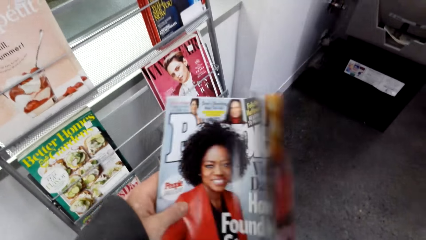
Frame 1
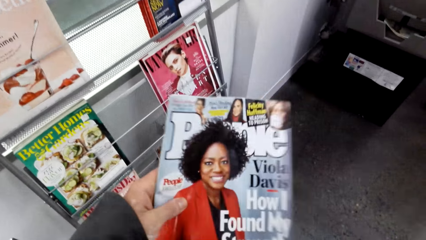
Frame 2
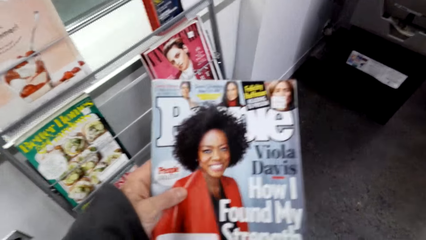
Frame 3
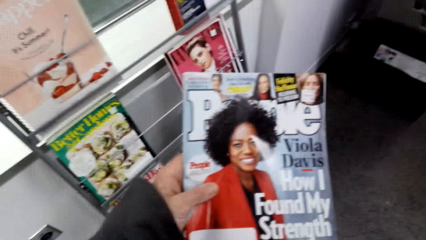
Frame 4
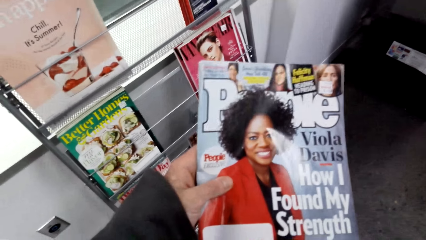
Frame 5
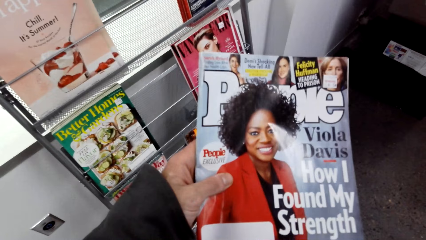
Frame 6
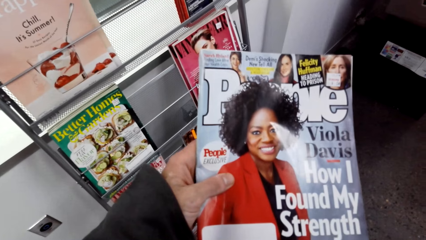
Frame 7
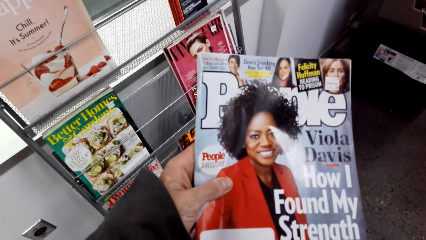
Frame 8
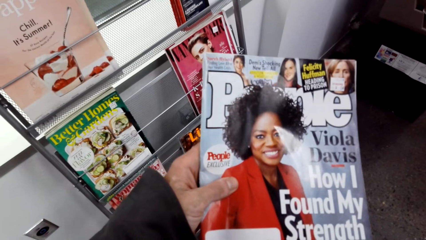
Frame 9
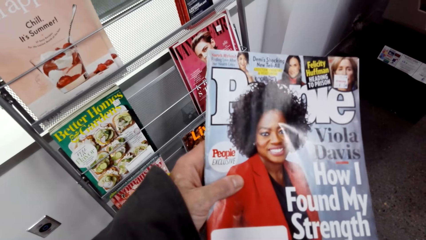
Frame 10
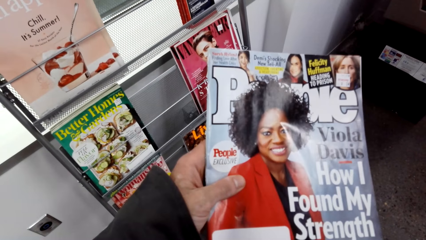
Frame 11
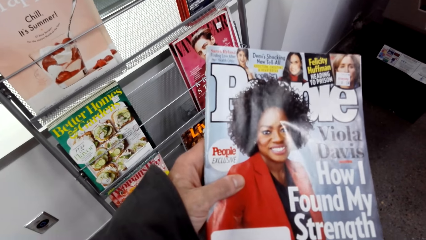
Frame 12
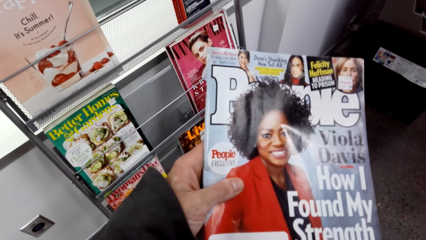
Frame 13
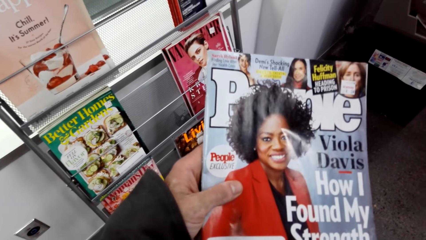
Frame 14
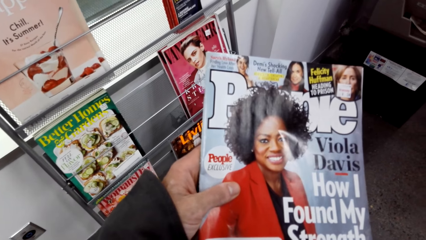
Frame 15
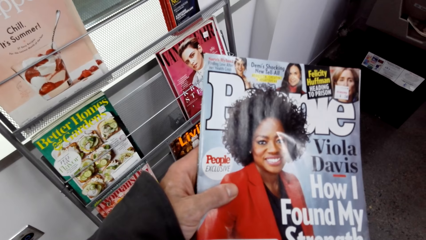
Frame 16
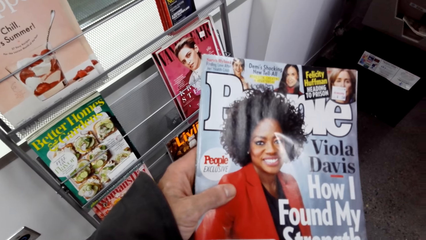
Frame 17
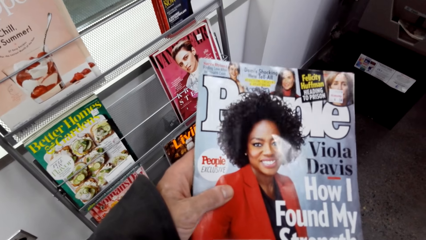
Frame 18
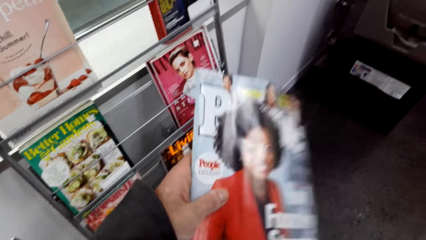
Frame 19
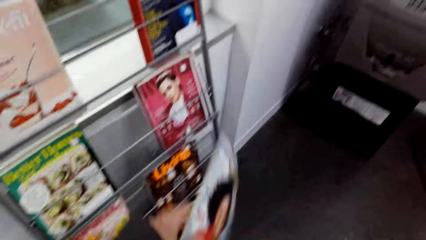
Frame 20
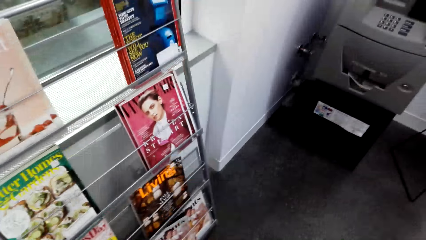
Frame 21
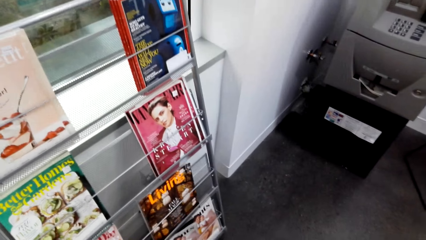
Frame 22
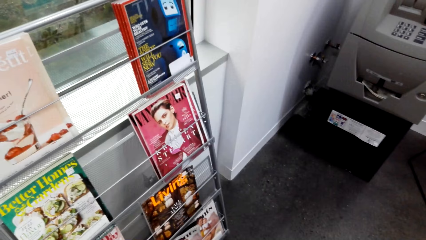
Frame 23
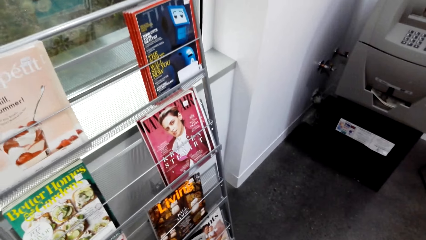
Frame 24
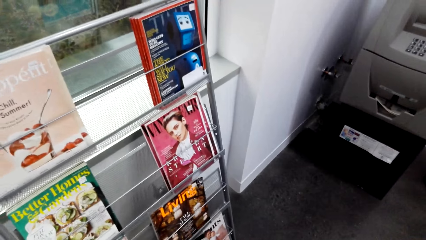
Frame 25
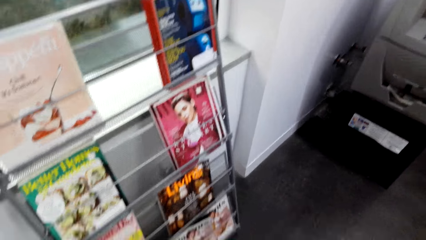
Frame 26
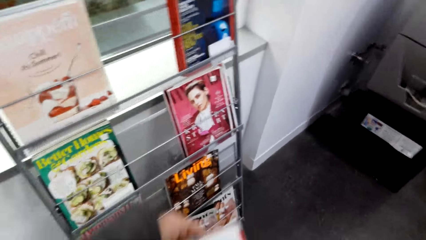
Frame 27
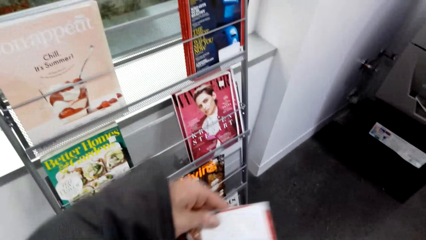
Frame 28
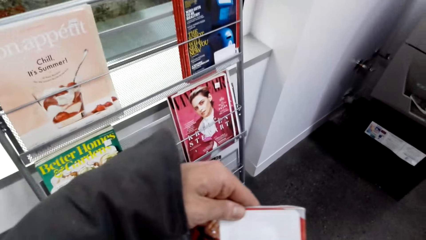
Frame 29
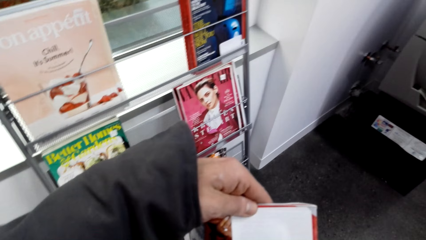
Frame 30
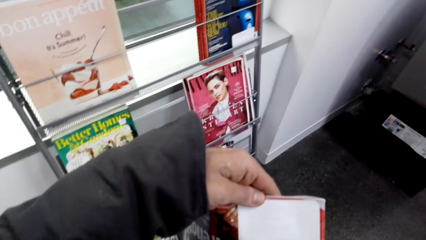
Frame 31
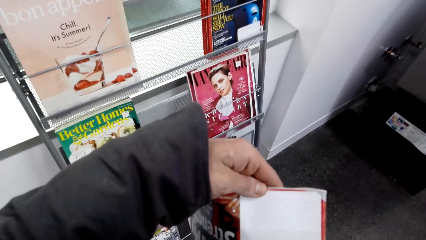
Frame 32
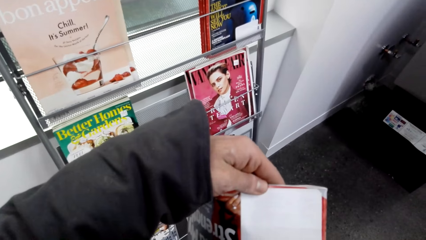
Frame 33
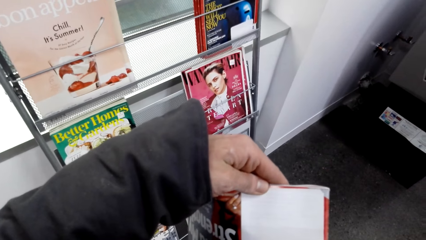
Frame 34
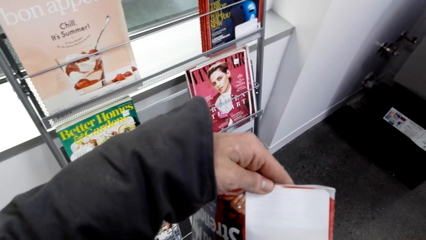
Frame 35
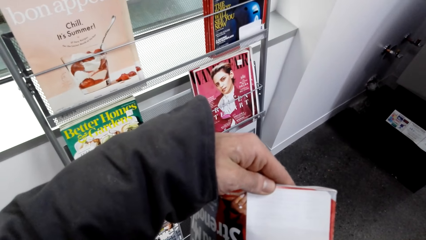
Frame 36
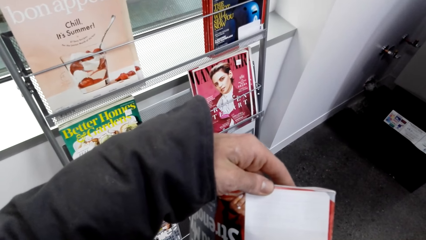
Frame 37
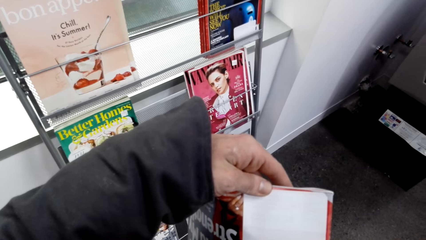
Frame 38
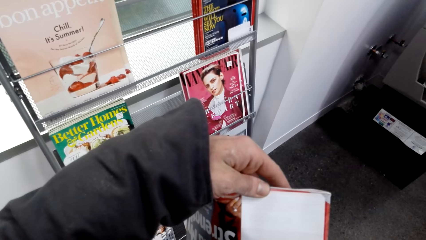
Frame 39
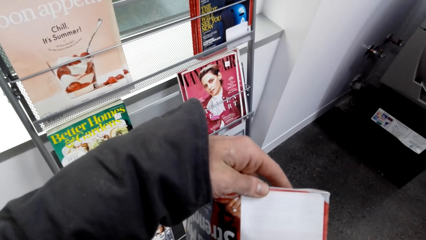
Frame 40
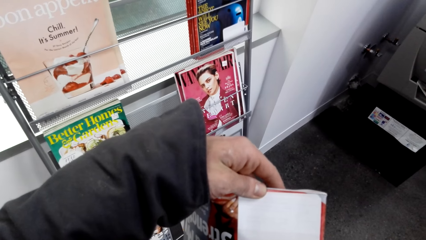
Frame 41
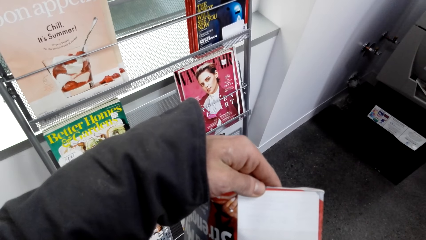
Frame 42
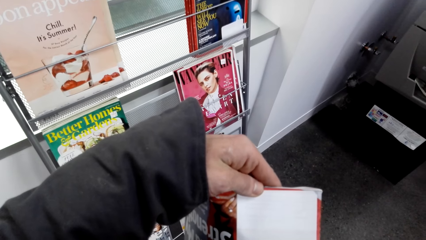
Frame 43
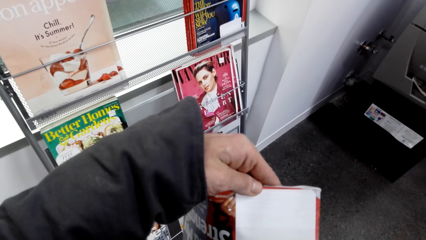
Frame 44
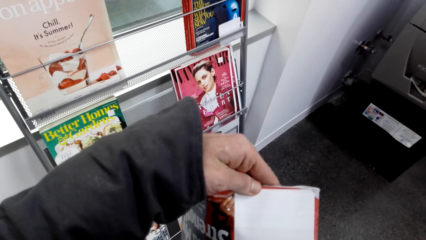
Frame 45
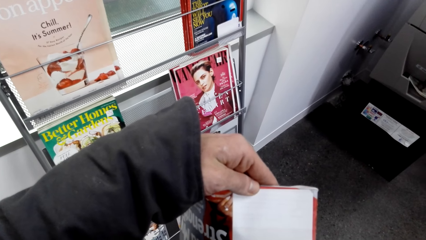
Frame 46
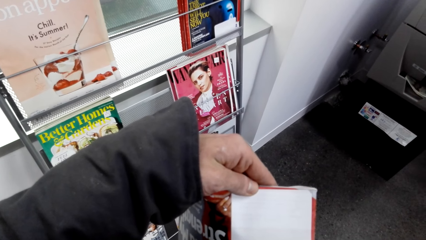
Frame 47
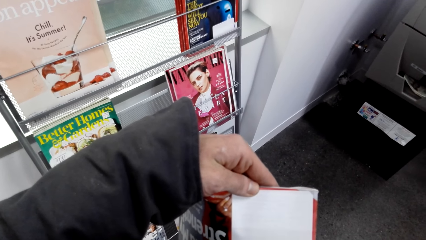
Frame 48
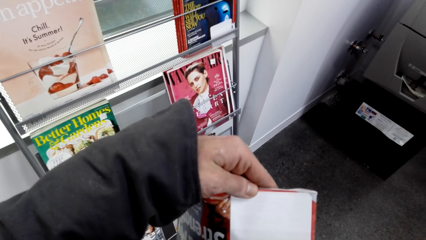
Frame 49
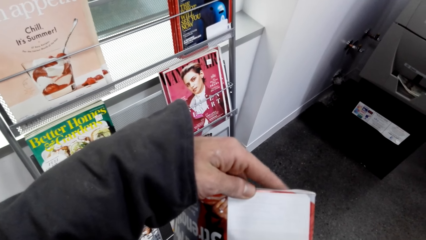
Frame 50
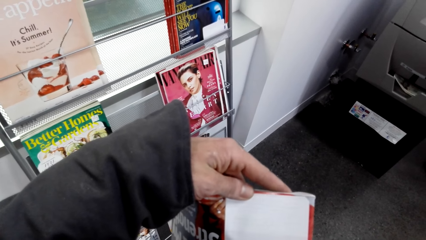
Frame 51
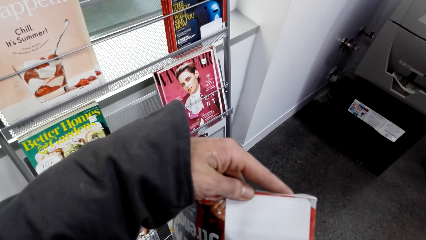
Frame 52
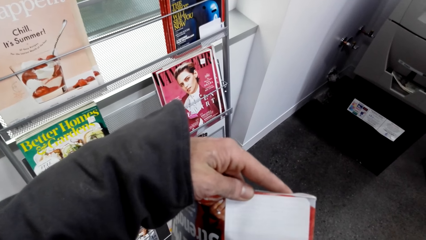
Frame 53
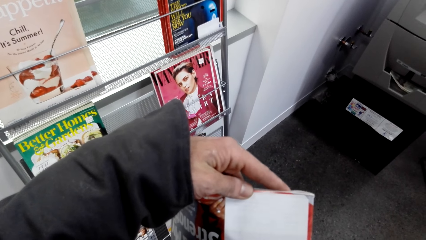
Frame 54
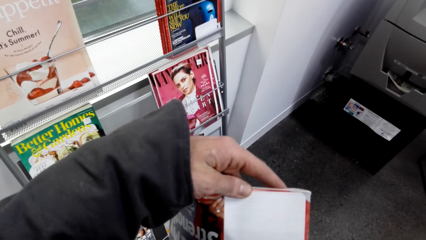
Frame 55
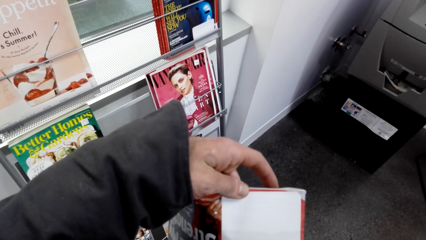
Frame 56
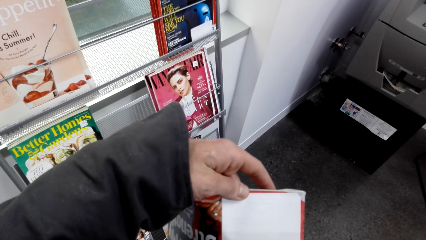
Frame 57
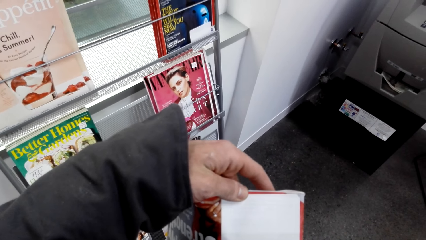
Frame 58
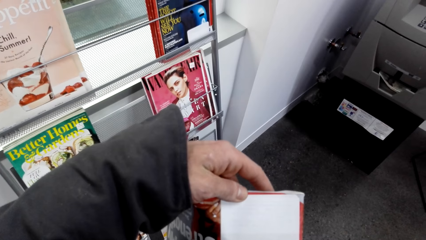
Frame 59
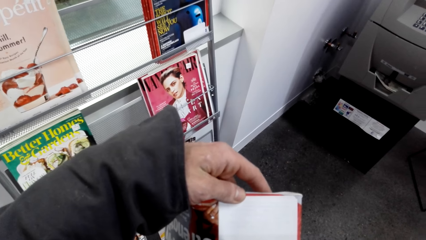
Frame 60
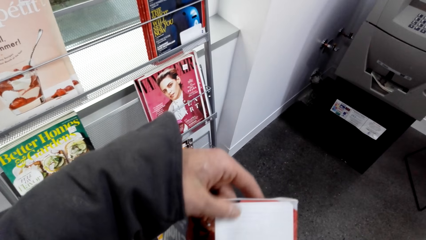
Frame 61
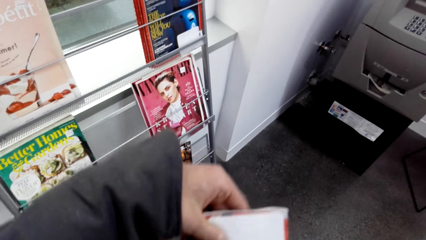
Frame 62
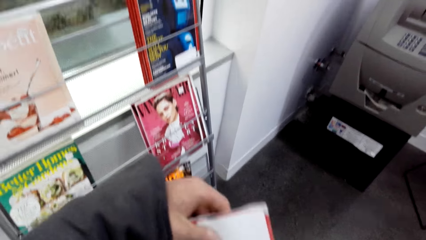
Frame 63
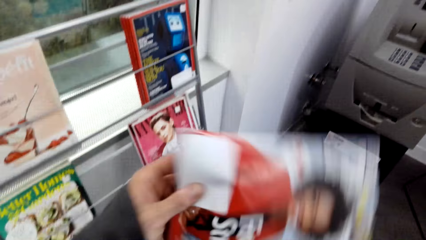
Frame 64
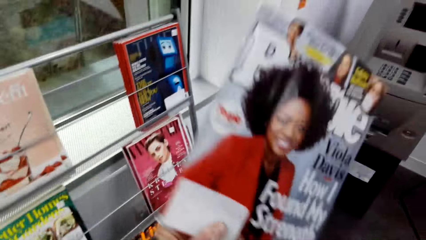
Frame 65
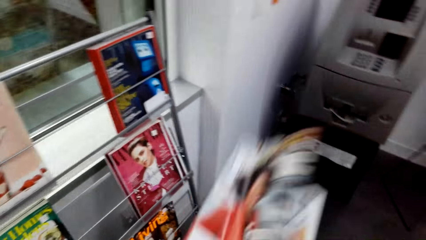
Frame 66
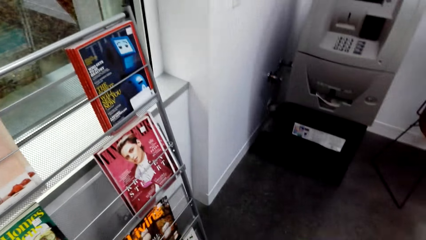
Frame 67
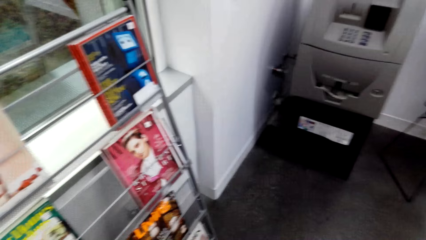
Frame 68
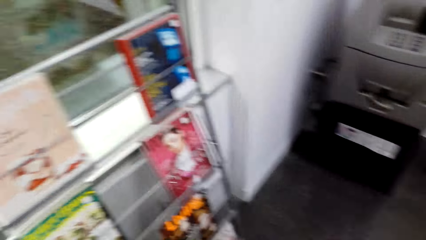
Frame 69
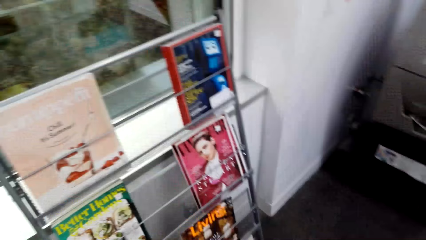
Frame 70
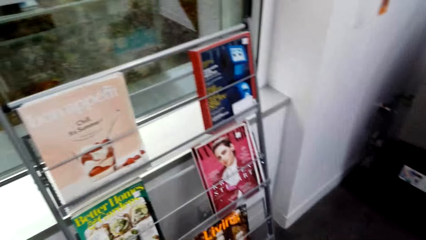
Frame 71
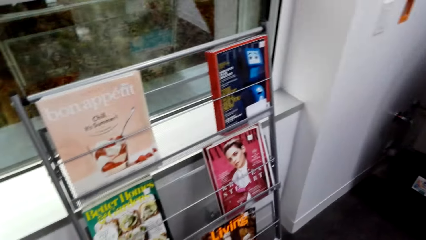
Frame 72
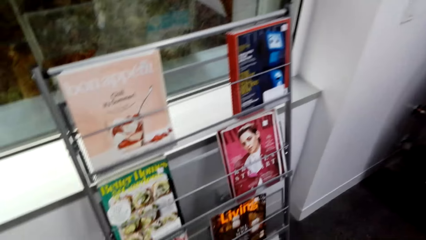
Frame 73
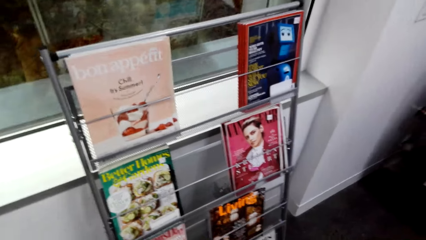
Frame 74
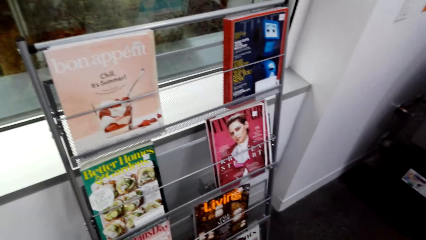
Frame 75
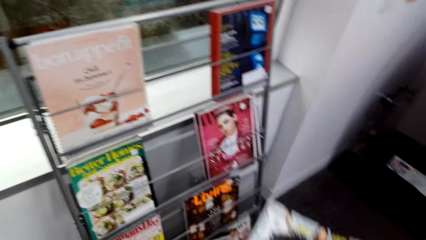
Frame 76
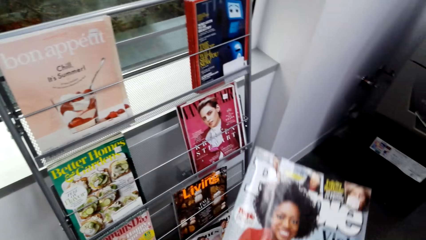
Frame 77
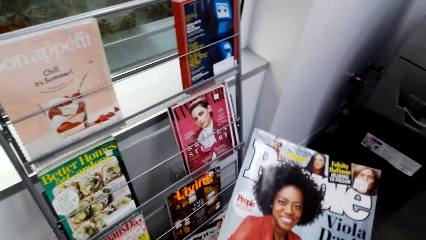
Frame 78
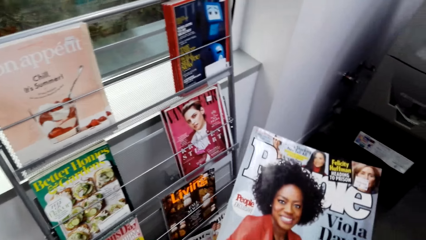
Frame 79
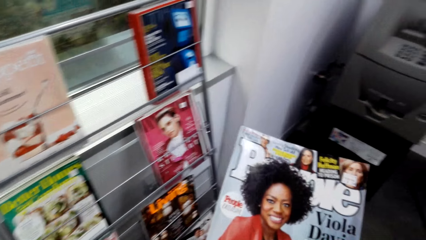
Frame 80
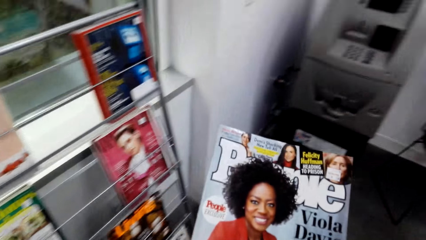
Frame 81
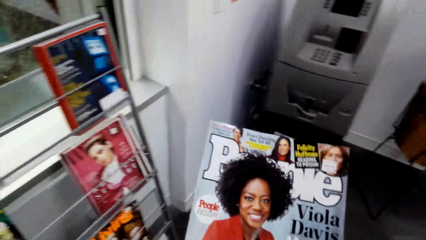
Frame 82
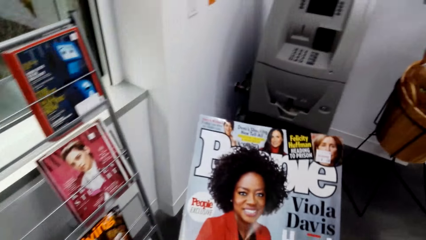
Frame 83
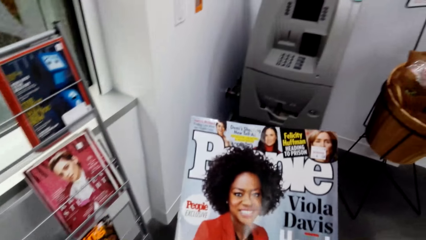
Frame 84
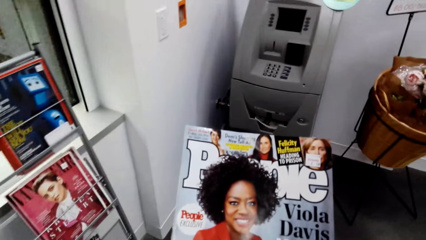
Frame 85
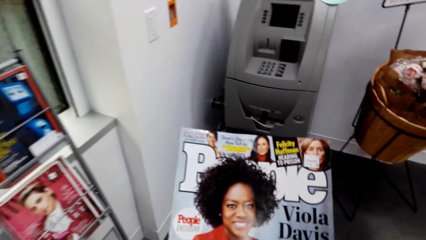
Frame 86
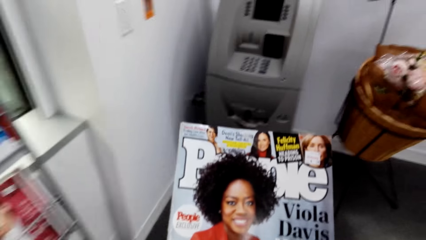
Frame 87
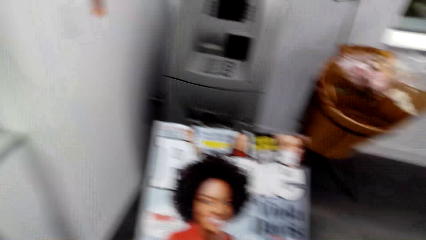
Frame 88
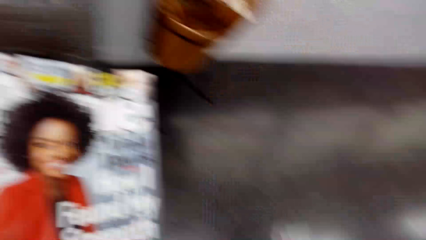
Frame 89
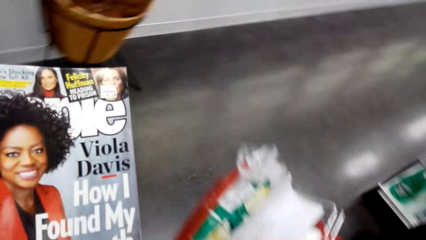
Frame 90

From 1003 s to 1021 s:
The camera wearer holds a magazine book. They look at the books. They turn around. They hold the magazine book. They turn around.
